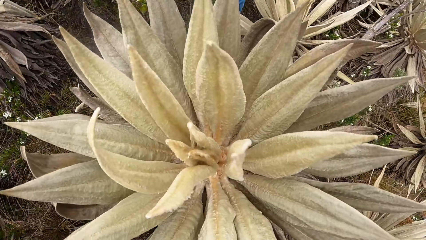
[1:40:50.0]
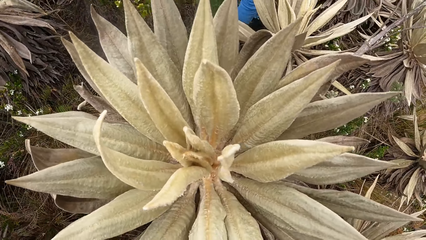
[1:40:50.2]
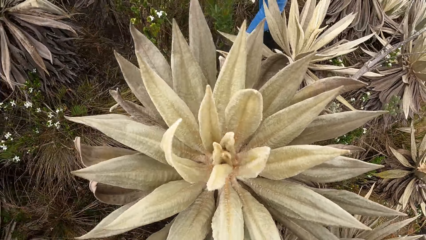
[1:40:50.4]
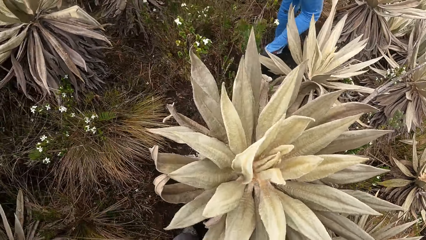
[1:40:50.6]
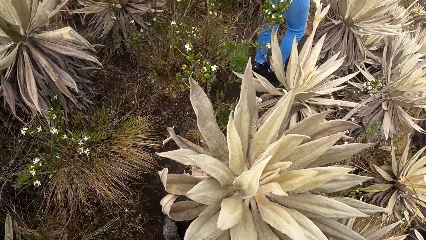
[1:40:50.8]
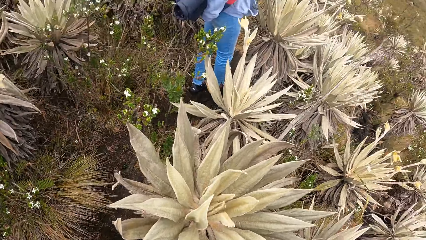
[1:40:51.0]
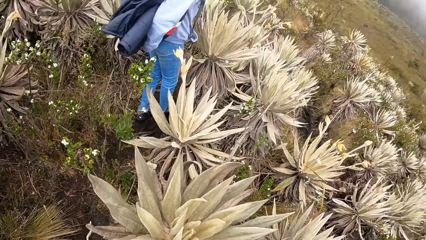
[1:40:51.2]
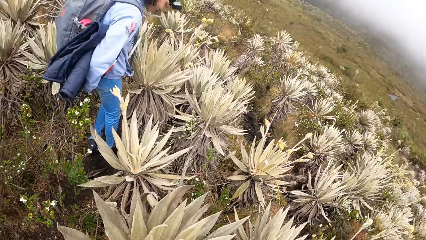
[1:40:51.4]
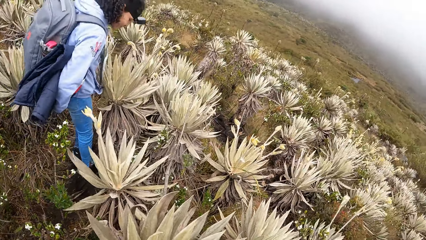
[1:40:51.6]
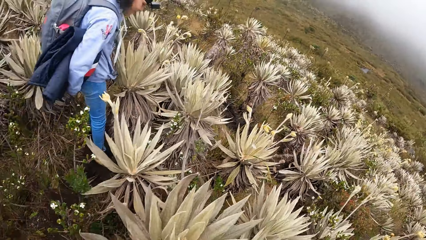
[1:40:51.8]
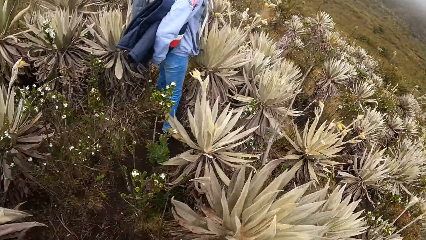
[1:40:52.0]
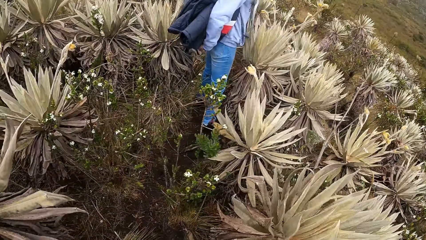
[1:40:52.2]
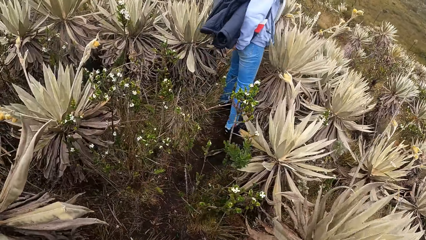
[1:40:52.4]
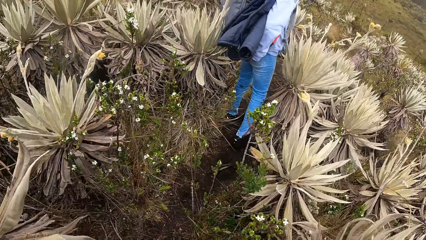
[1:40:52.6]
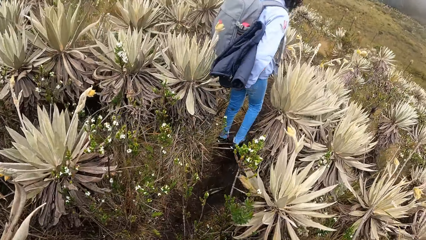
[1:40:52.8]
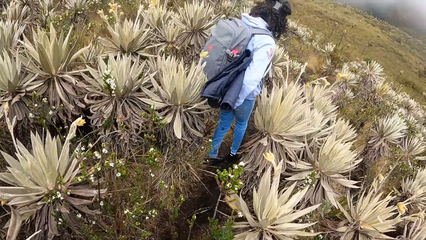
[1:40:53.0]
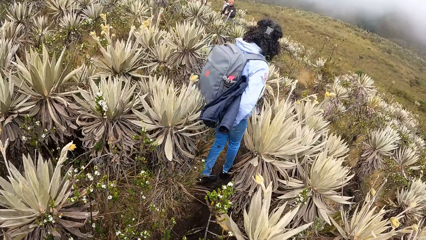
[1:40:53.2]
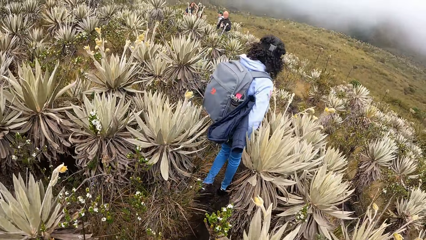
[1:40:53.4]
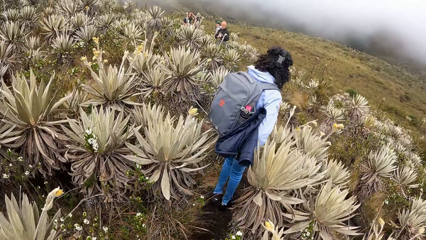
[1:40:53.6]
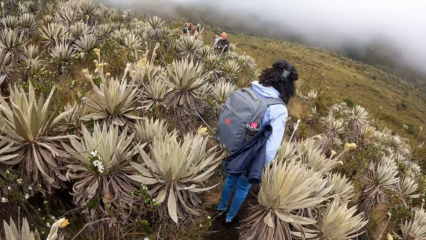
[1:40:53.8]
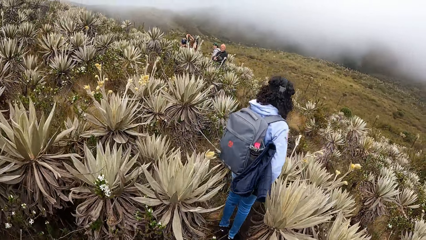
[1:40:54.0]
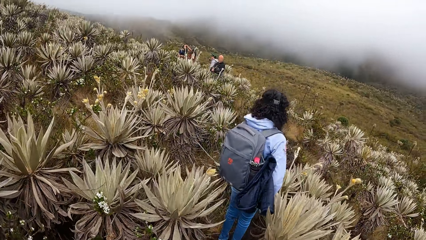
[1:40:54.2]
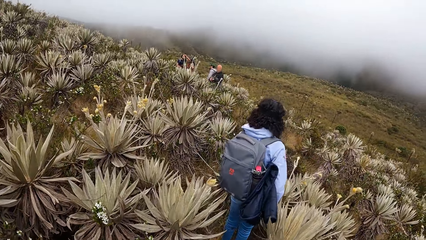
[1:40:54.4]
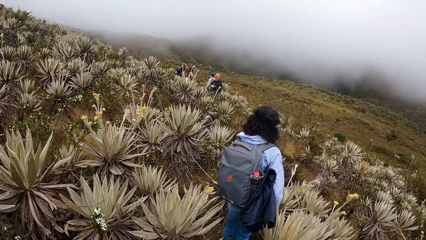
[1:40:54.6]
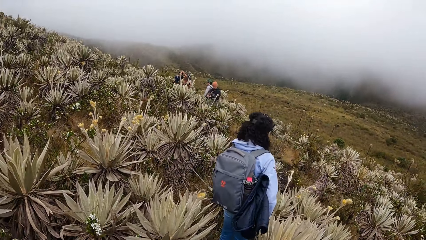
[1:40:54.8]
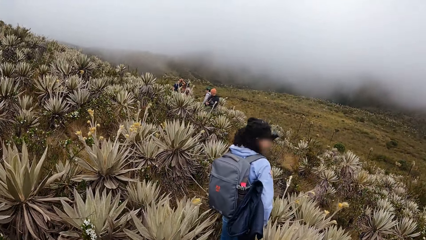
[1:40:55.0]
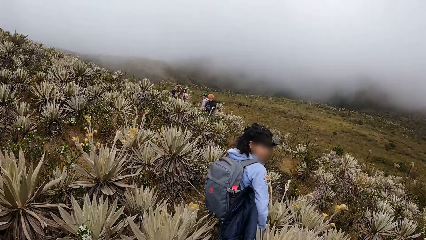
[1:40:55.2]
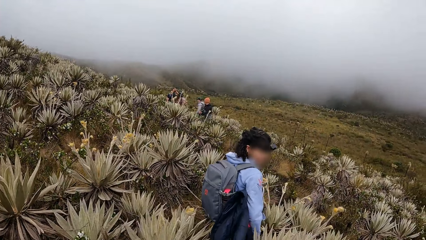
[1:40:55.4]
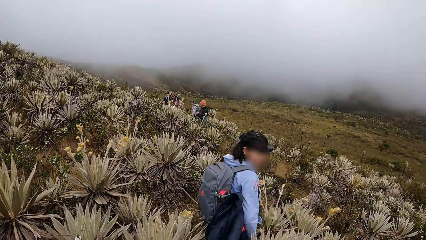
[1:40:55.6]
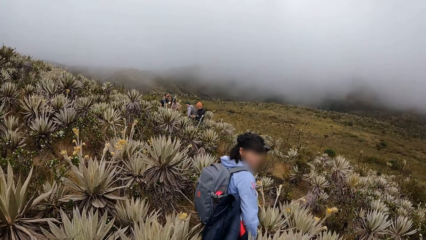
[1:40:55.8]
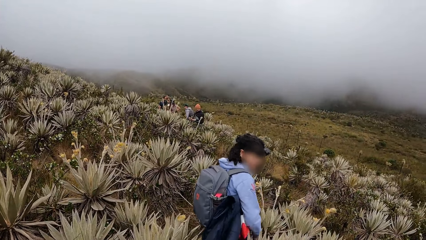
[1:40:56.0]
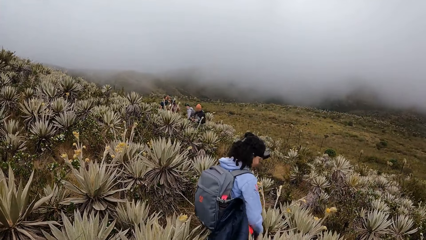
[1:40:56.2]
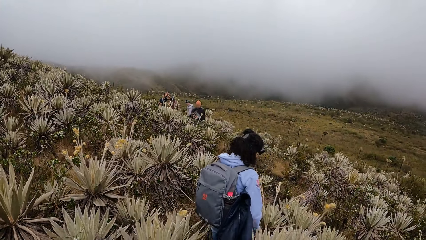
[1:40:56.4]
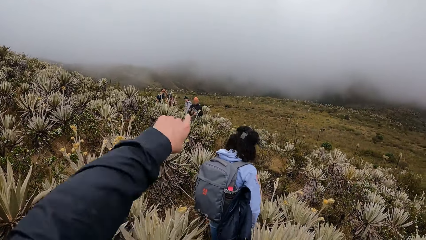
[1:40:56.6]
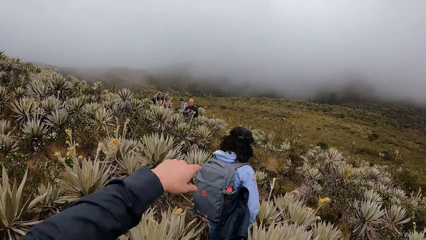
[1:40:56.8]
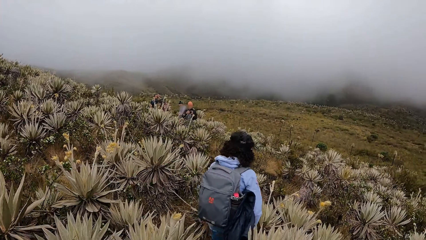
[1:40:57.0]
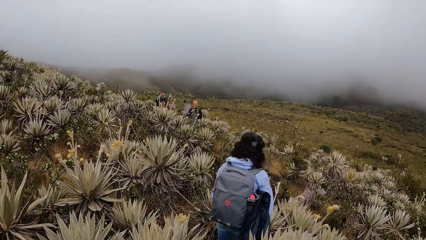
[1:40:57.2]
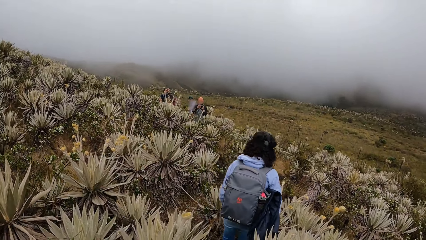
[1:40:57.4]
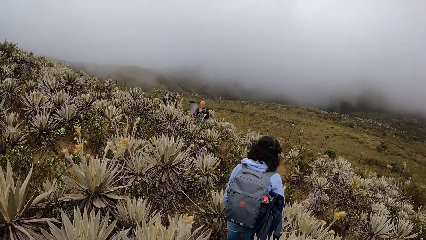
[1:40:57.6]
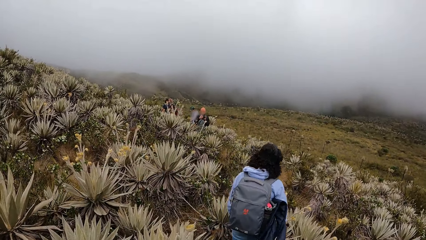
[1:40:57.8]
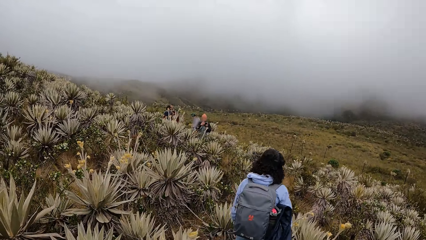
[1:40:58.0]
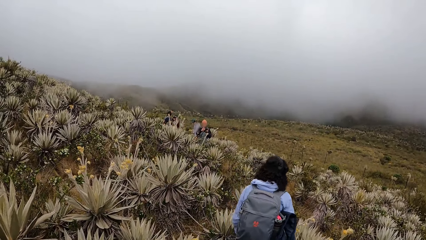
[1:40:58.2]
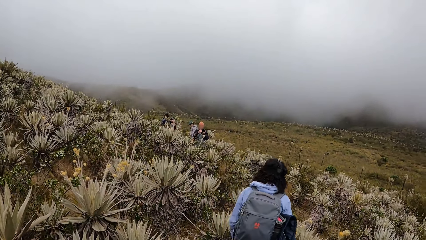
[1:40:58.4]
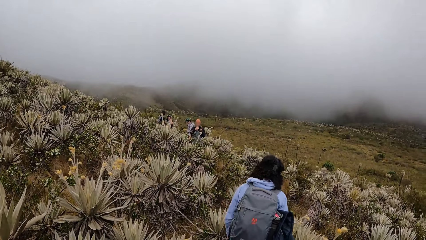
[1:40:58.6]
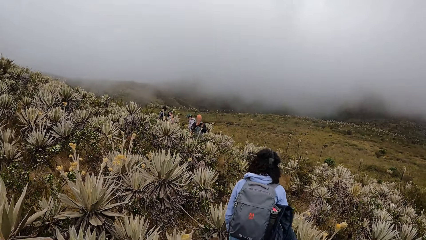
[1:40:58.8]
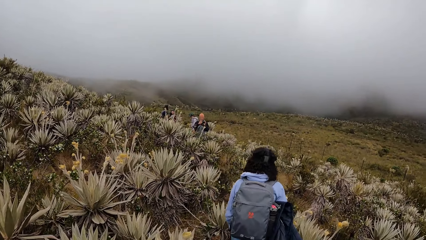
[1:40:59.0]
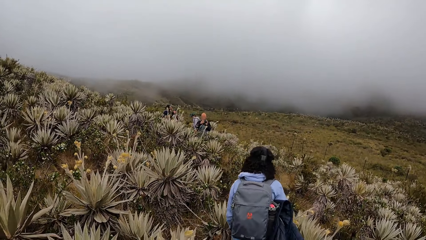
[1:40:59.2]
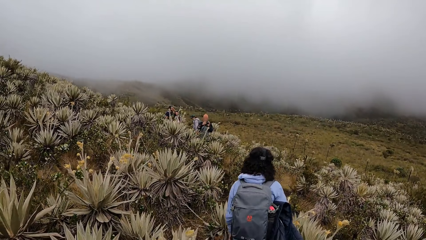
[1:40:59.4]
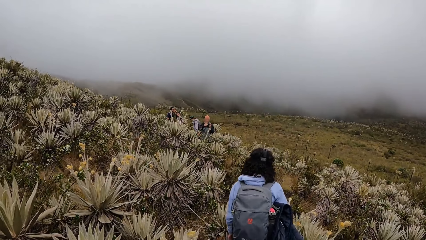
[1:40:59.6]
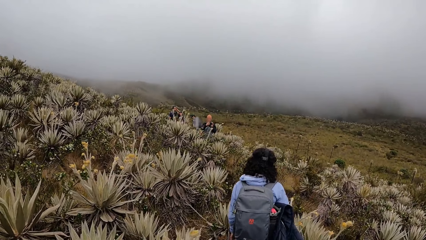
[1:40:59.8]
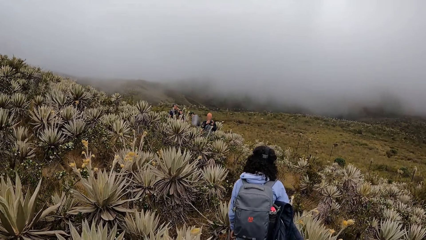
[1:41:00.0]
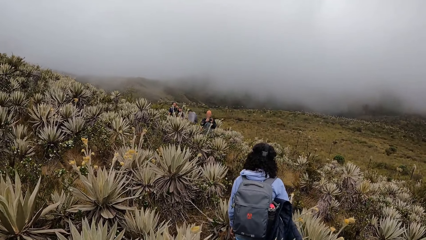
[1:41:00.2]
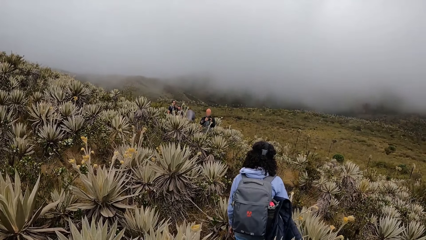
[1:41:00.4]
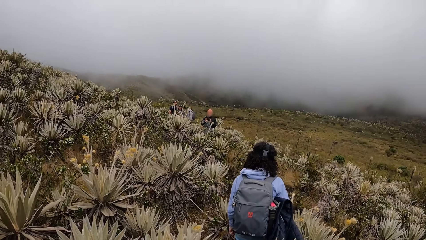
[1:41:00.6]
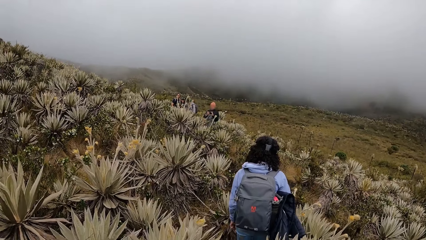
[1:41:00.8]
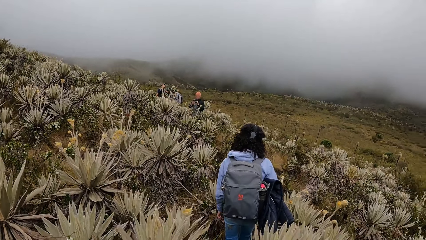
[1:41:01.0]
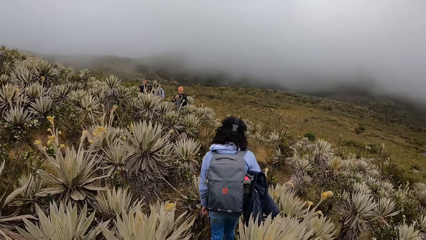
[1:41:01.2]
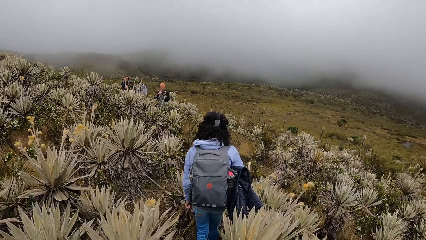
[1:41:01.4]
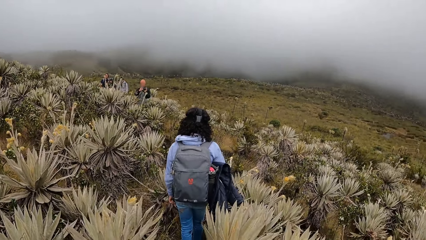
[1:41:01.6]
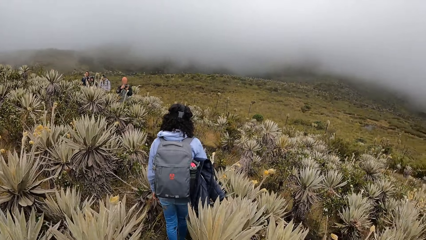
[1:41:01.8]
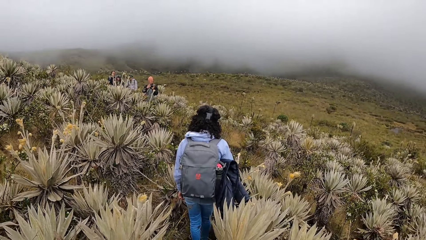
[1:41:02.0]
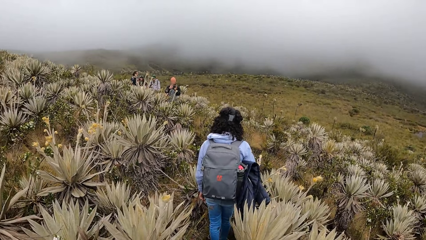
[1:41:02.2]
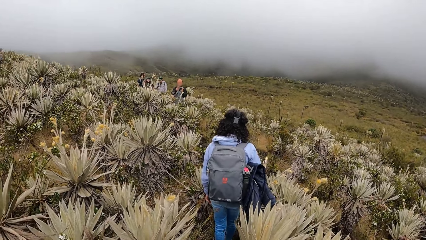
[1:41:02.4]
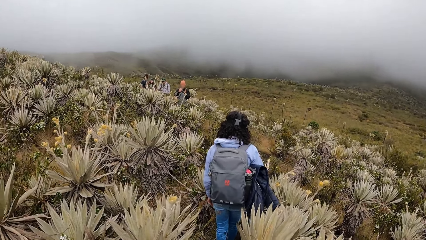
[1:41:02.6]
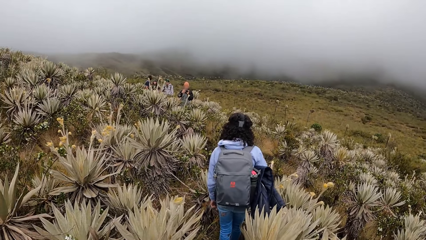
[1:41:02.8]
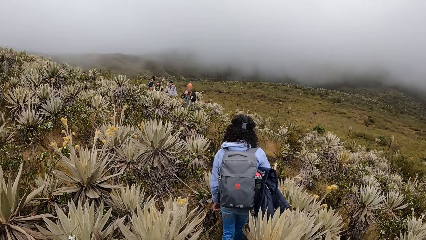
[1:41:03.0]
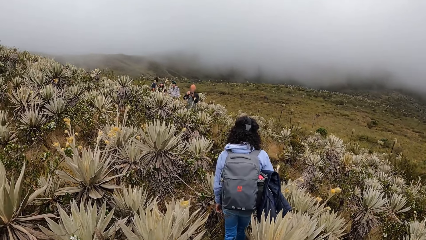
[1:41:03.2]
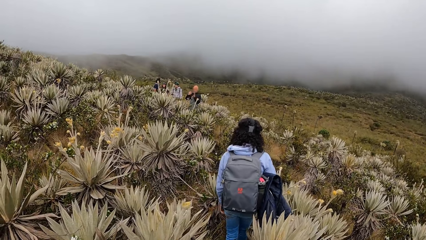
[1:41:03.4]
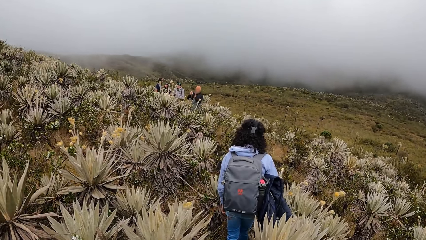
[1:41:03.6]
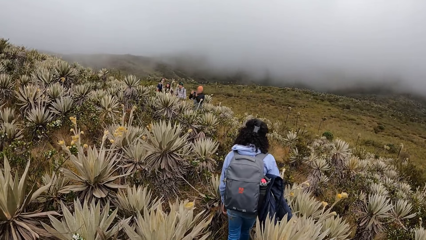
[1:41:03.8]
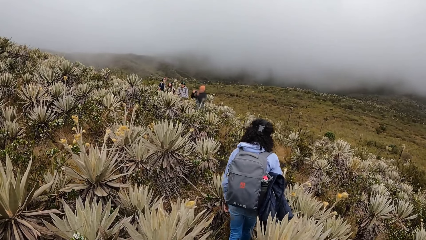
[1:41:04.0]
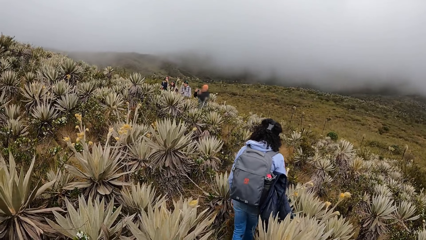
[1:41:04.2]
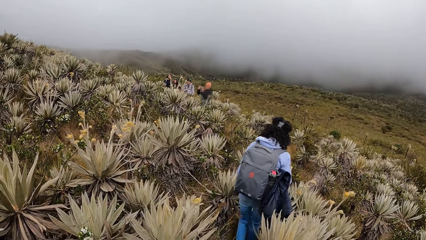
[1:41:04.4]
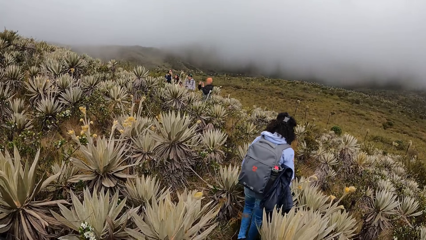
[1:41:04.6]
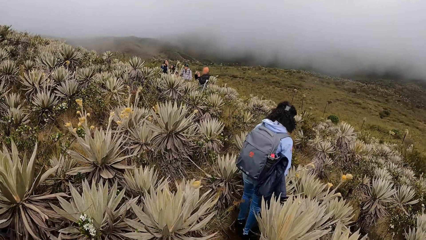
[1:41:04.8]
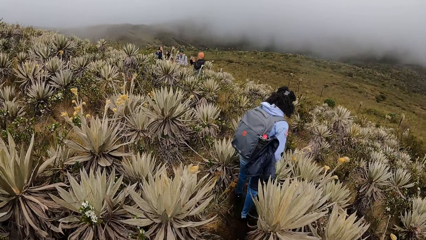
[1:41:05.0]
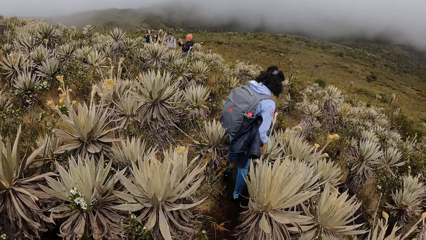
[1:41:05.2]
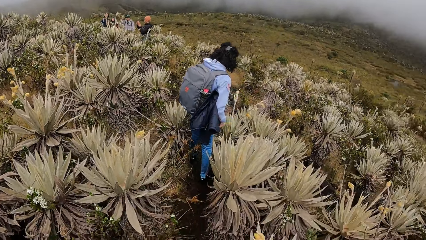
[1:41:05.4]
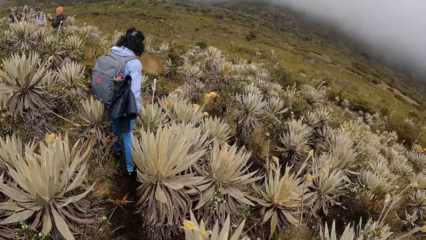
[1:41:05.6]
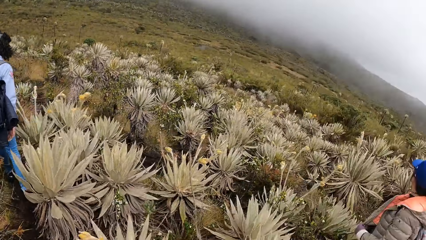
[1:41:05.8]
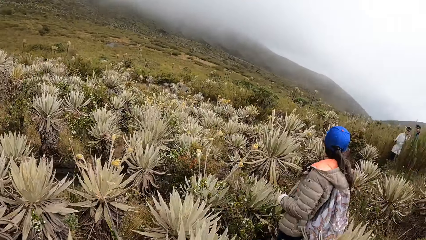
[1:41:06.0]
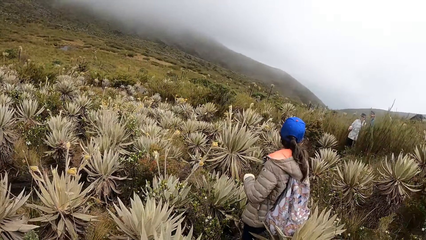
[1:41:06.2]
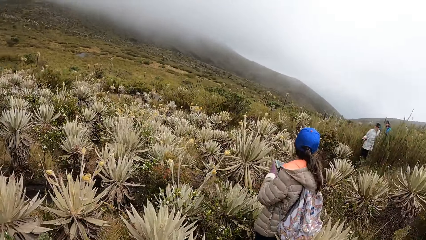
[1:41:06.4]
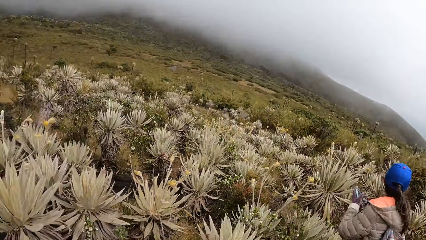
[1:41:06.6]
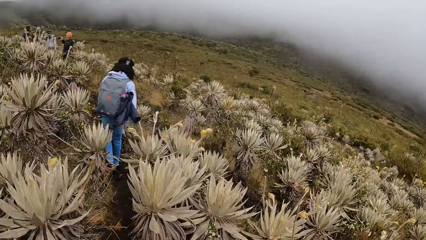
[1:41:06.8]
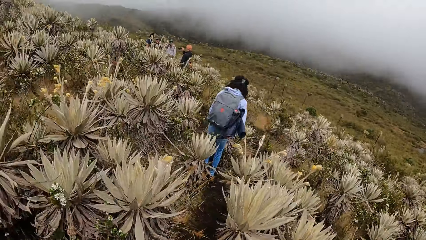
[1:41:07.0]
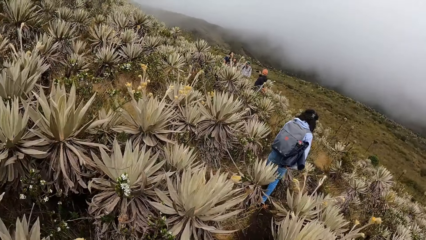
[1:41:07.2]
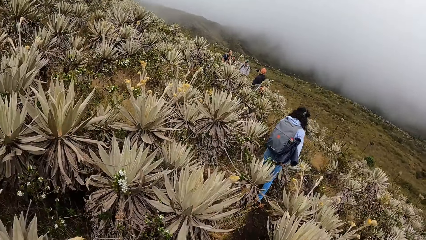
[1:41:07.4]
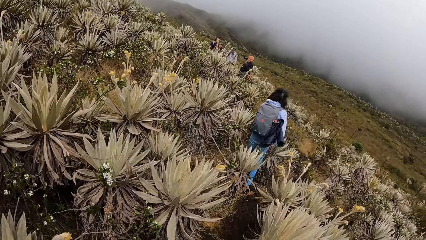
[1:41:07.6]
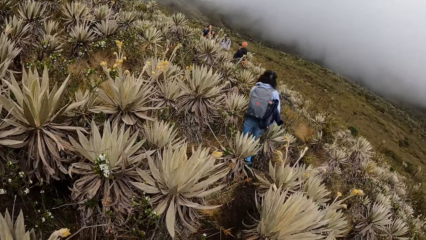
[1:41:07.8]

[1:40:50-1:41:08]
The camera wearer holds the sisal plant. They walk on the road. They point at a far place. A man takes a photograph of vegetation with a phone in his hands. The woman transfers a phone in her right hand to her left hand.
